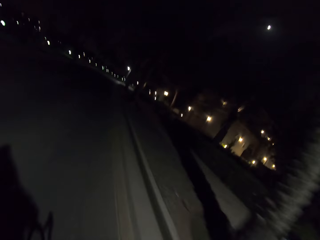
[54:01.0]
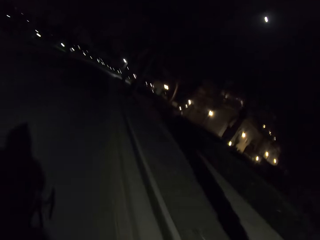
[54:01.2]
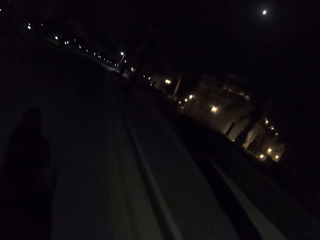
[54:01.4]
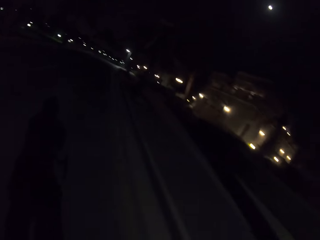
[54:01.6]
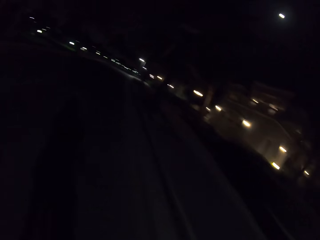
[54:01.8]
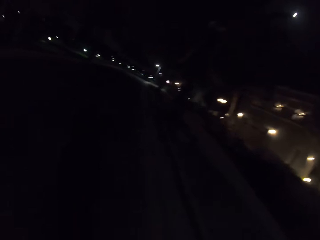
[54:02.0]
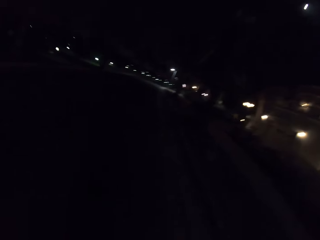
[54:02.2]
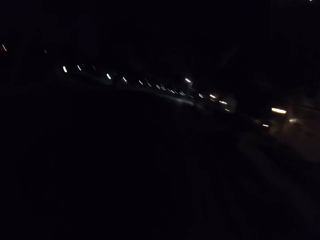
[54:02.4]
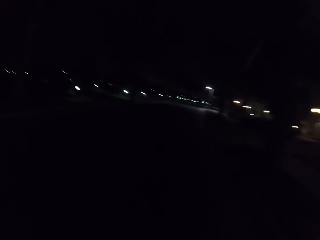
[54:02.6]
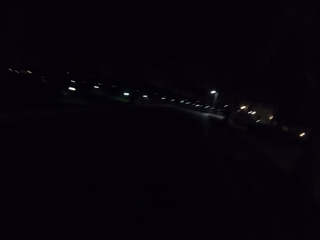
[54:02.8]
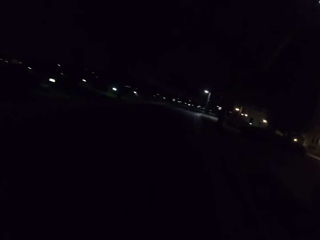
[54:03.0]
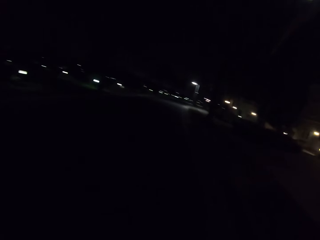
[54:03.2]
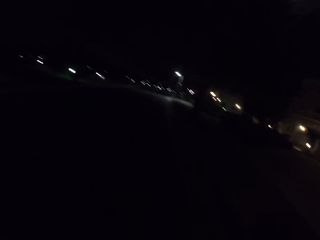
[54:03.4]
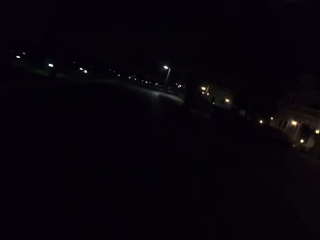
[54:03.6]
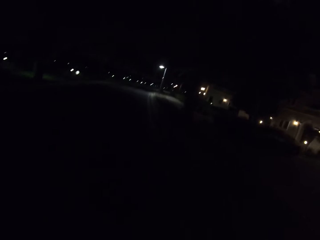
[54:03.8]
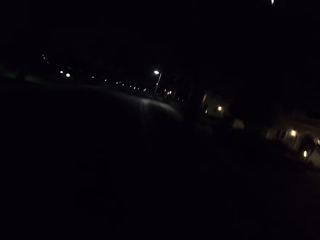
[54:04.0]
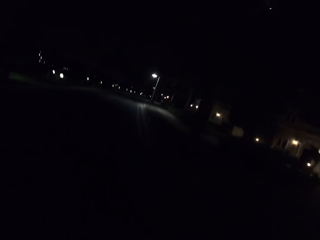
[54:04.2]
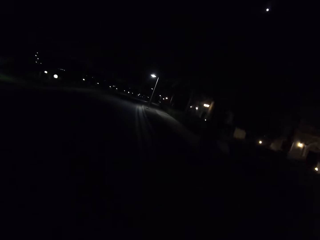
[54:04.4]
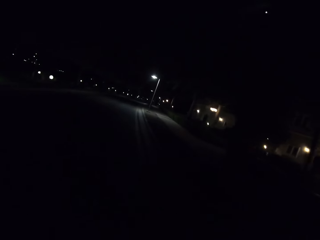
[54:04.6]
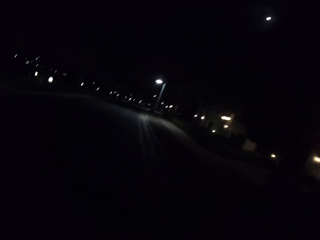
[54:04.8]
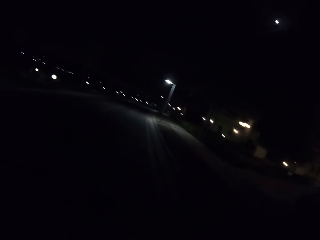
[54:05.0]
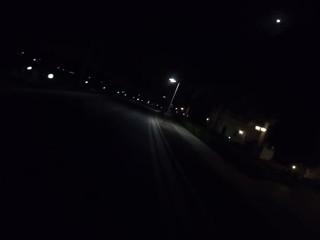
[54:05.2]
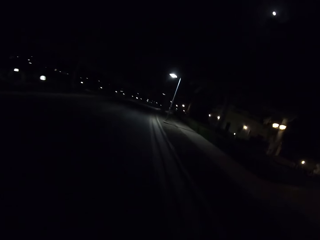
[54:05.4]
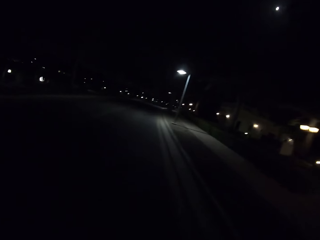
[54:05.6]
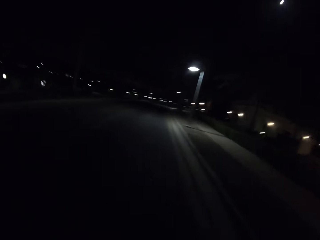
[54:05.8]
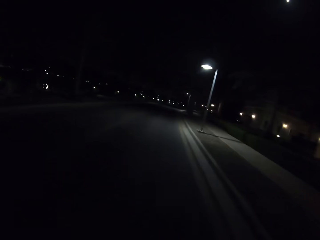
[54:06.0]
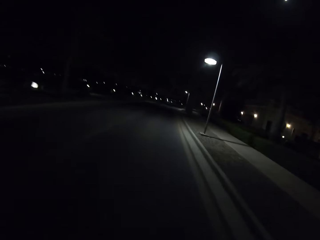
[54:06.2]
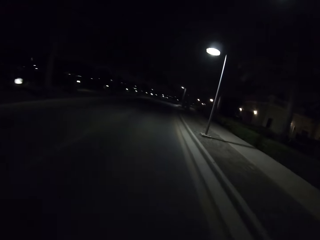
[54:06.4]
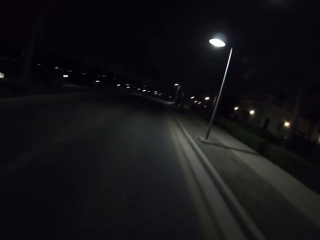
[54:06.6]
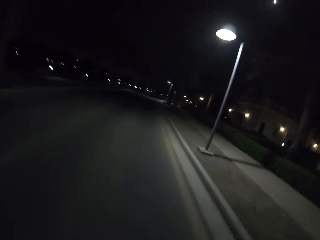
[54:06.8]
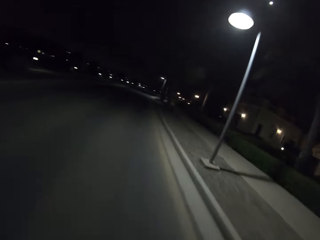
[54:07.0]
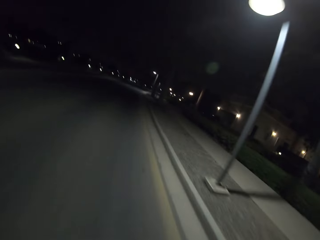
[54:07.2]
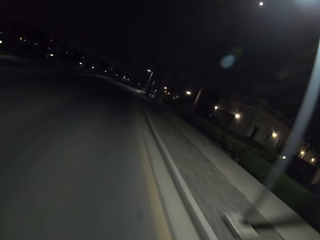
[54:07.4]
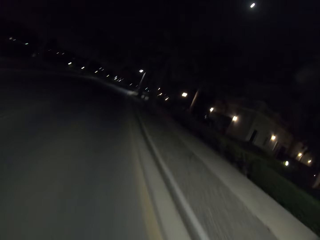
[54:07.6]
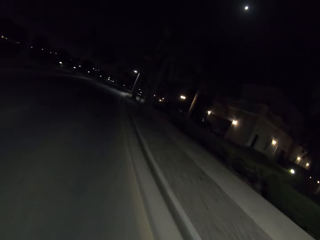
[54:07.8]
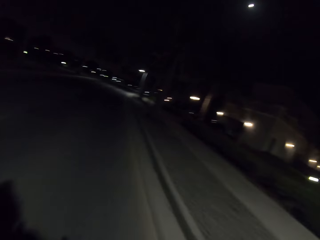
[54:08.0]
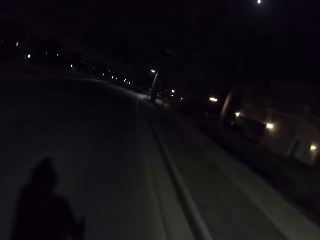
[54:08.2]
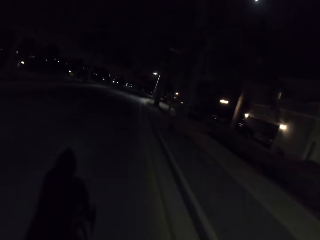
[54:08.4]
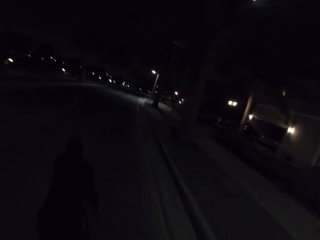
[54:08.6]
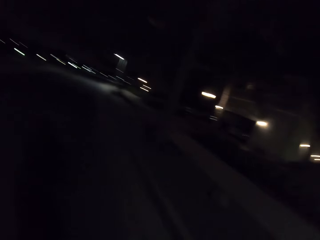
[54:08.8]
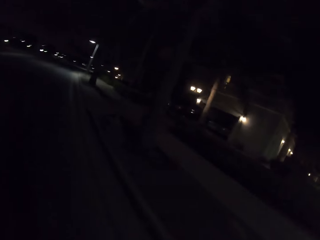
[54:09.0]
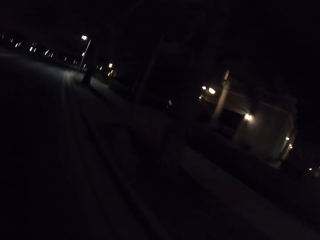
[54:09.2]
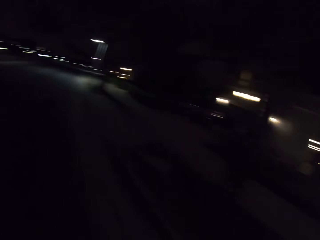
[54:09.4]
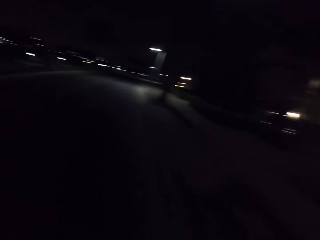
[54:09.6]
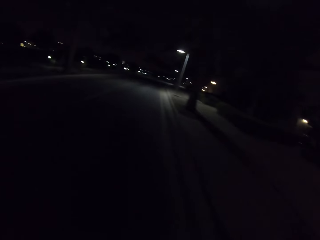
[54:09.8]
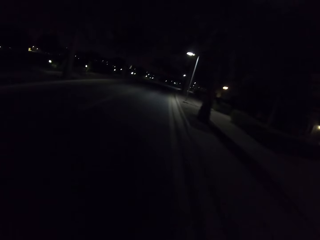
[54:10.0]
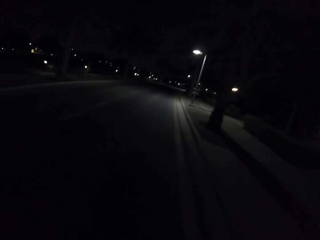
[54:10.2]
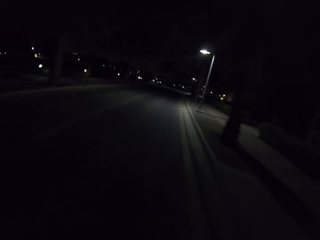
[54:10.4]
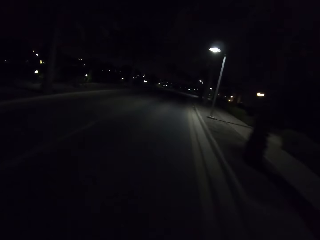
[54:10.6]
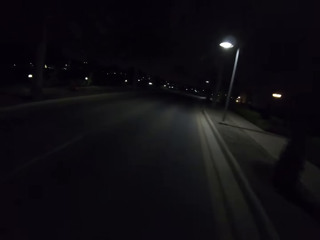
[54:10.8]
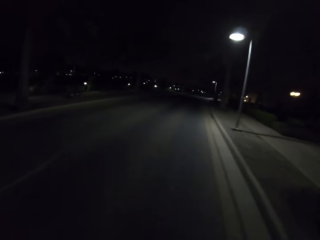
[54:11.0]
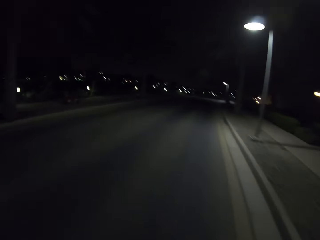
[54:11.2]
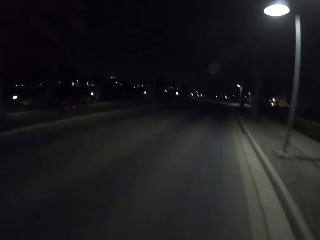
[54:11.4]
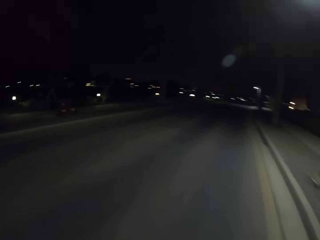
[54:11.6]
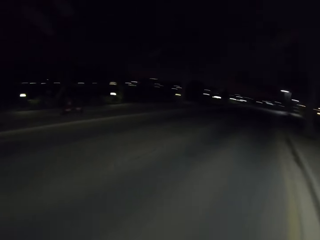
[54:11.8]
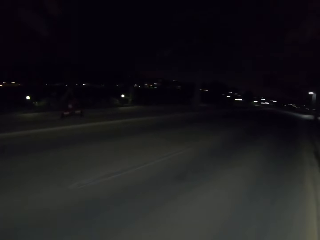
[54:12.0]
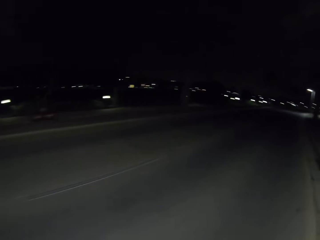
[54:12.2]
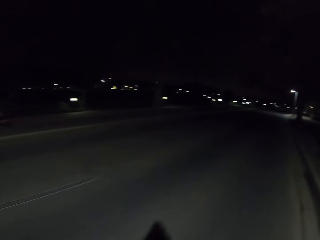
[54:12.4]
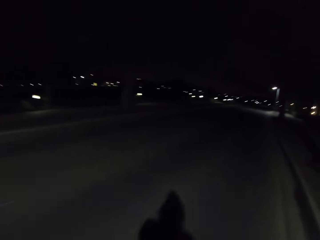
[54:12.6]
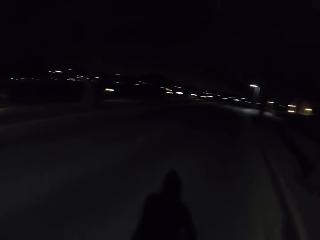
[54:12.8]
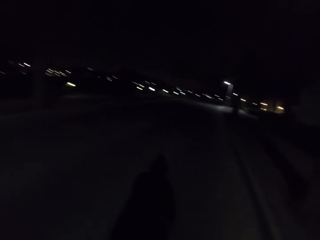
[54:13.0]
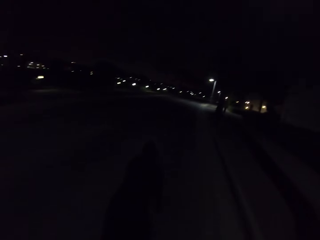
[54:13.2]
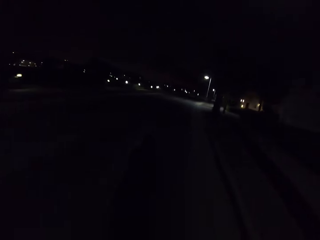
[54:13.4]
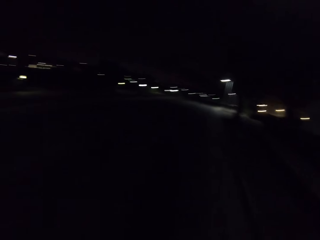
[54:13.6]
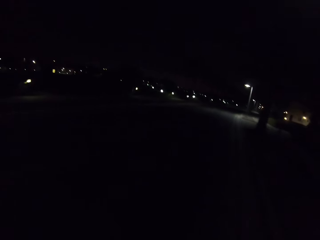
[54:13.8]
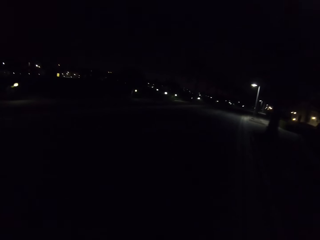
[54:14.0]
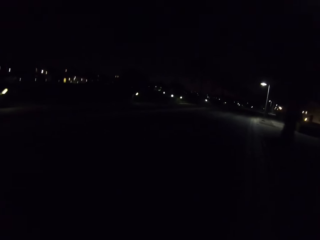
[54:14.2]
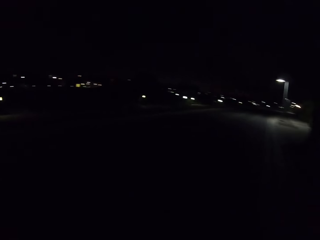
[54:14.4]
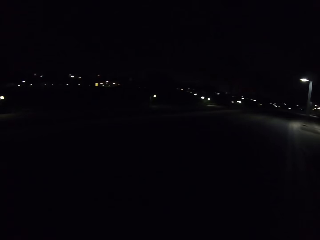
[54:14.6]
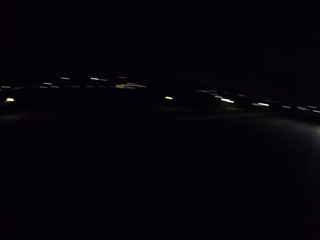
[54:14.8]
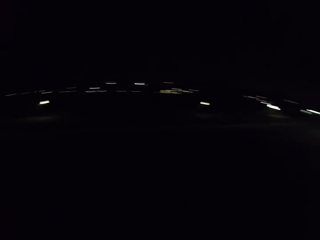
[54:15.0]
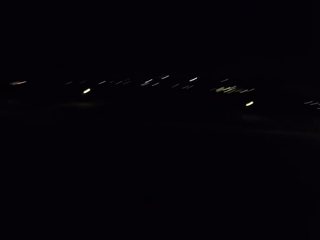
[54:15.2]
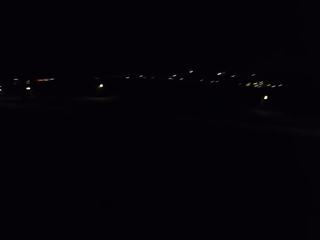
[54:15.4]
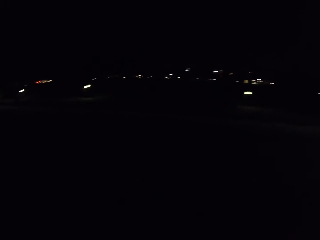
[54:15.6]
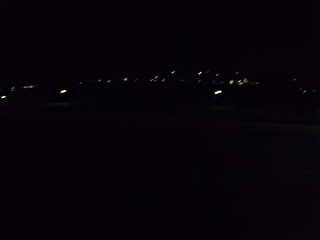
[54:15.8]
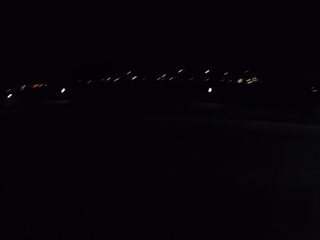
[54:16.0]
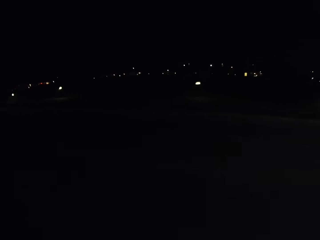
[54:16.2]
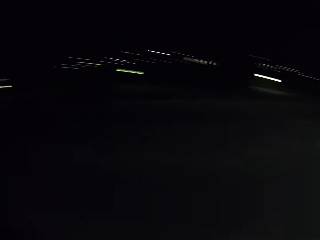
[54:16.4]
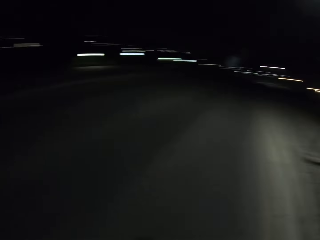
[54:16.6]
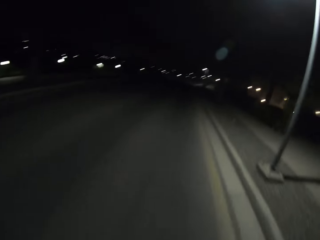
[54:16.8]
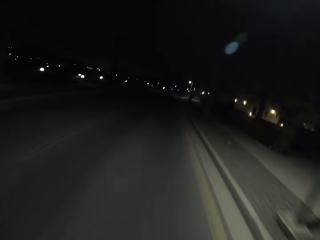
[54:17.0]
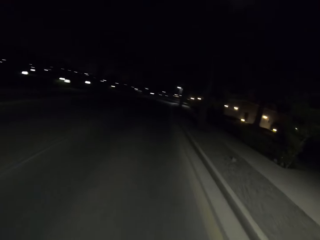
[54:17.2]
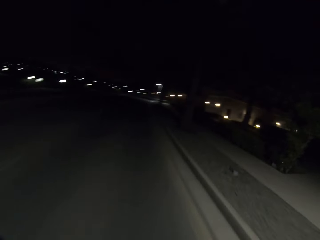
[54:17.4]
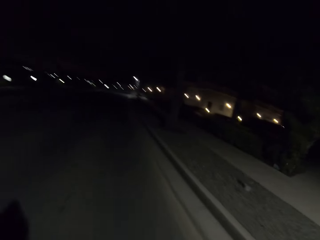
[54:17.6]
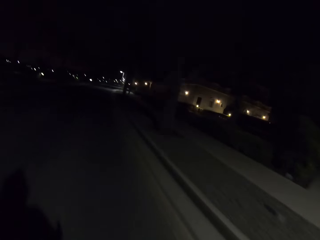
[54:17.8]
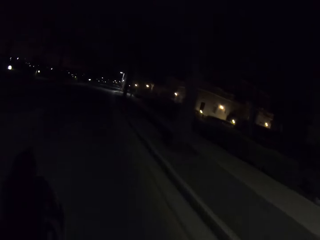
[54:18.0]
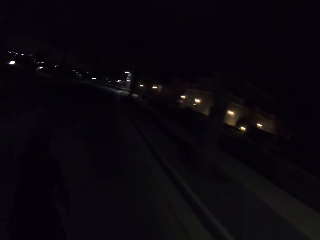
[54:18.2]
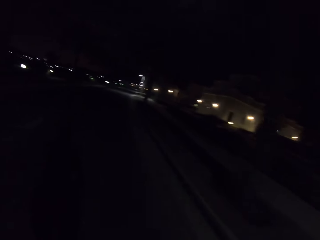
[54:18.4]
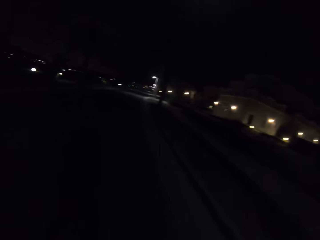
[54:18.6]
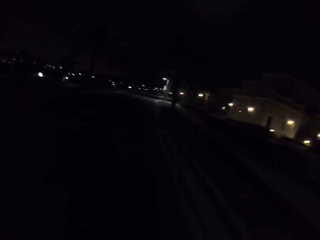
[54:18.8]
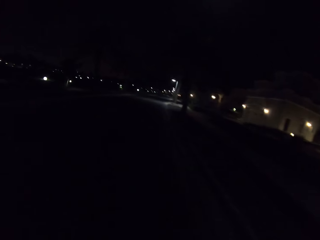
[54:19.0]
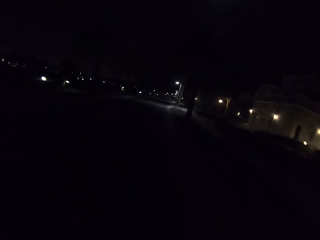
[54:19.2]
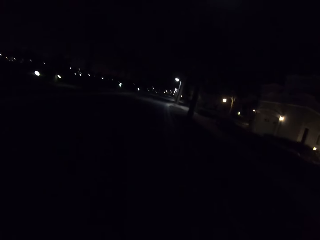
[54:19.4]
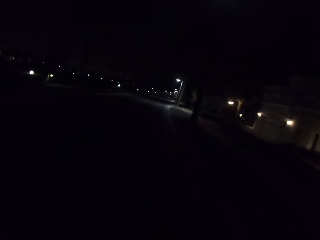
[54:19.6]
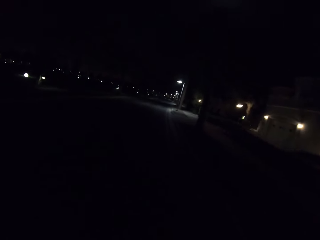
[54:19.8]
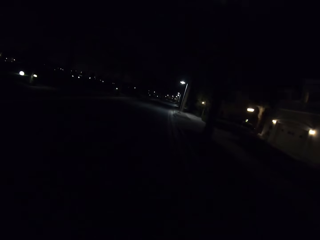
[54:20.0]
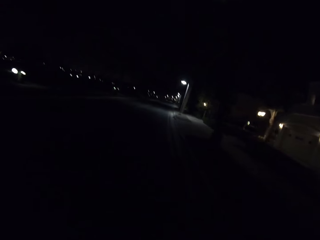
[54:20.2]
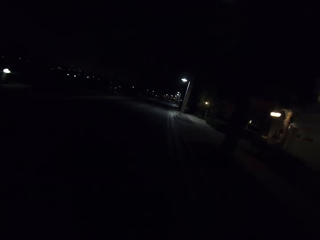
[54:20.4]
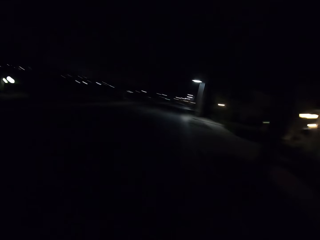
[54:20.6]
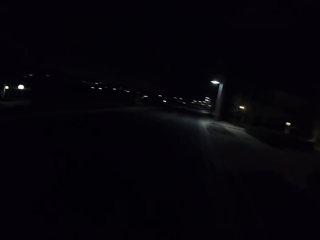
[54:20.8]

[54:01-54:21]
The camera wearer looks around. They look around again. They ride the bicycle and look around.

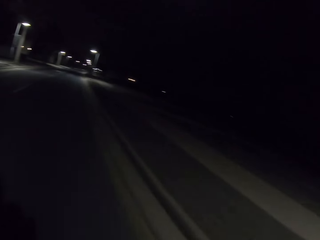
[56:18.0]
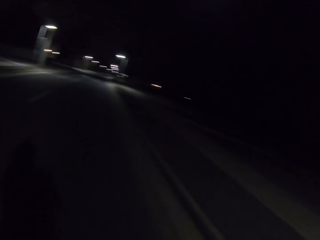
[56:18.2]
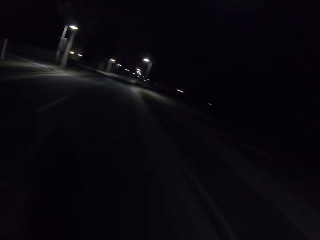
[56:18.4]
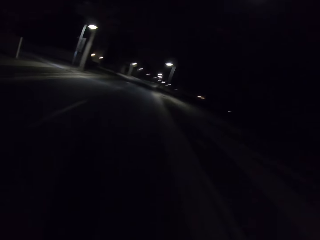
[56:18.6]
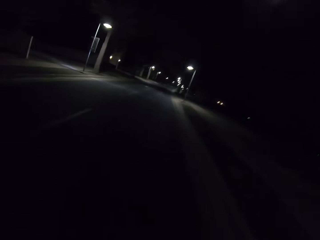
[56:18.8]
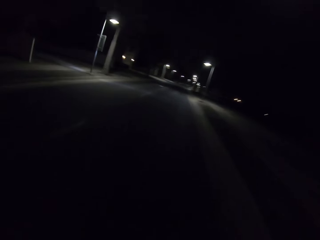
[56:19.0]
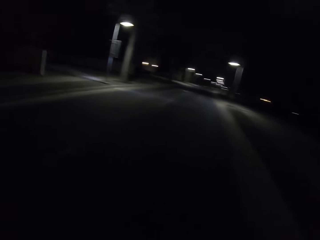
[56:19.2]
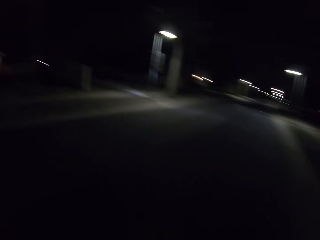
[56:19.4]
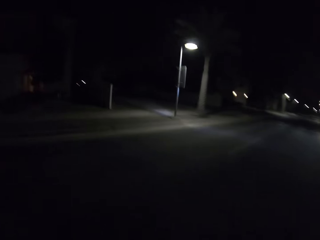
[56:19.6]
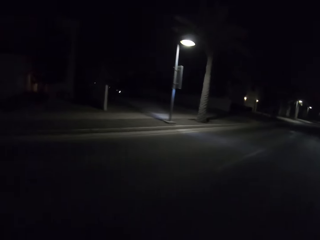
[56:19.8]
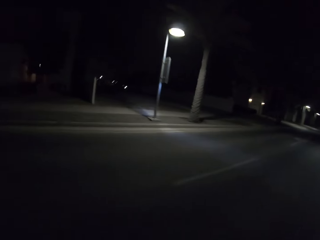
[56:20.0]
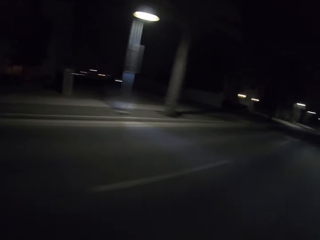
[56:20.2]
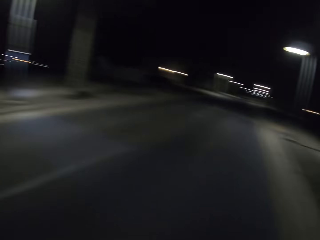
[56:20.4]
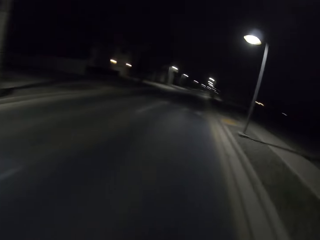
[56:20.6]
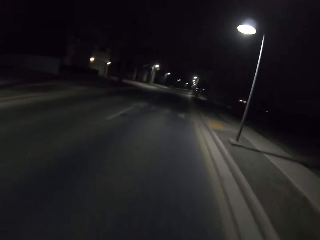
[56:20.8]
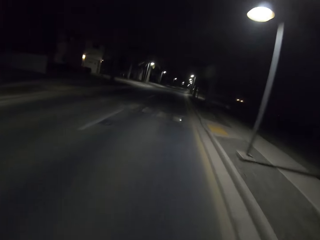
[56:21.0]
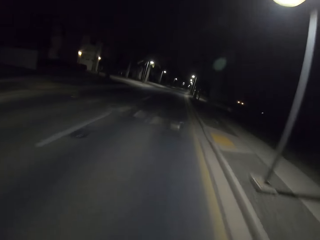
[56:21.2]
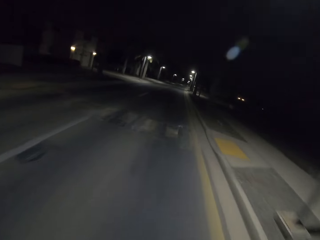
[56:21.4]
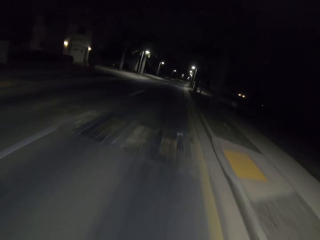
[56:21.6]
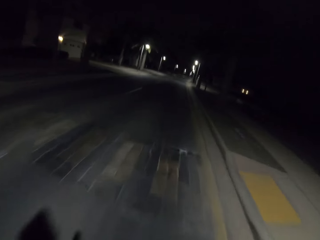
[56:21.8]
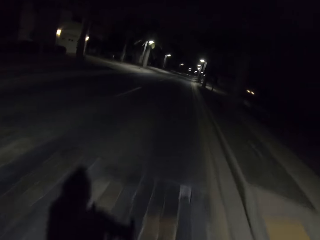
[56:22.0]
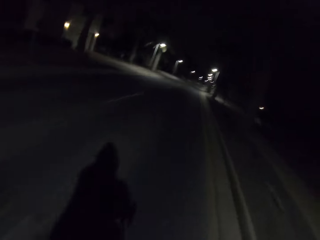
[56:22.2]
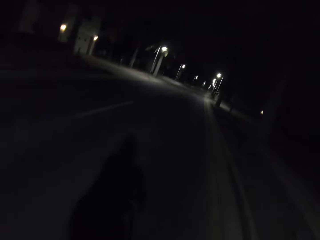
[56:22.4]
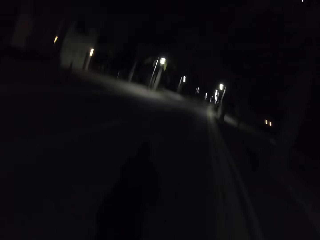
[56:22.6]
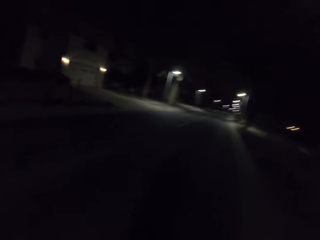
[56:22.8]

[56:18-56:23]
The camera wearer rides the bicycle and looks around.
